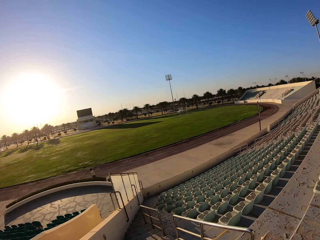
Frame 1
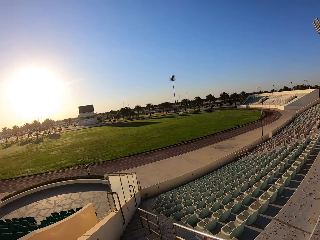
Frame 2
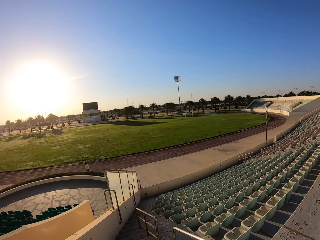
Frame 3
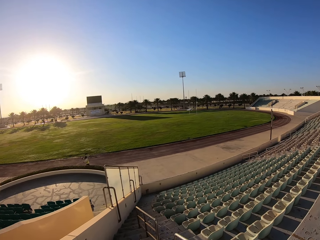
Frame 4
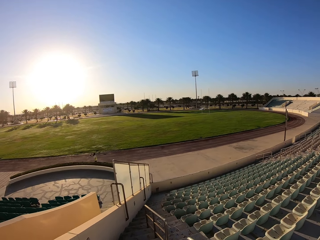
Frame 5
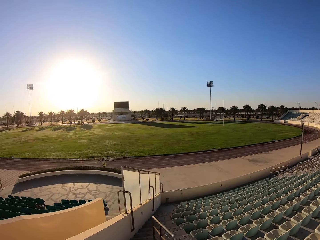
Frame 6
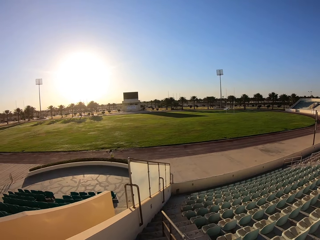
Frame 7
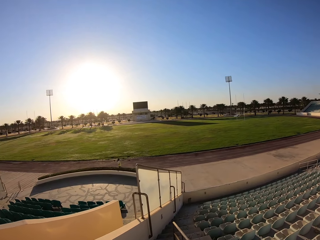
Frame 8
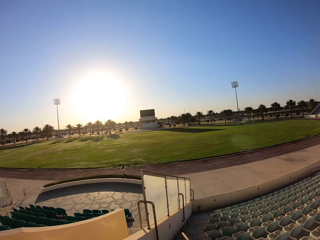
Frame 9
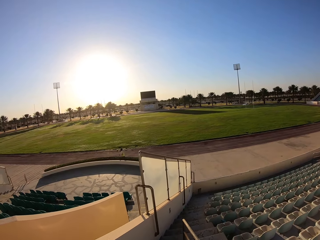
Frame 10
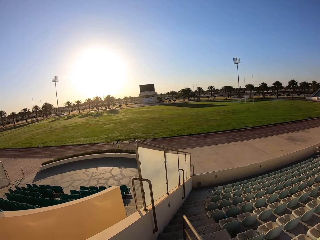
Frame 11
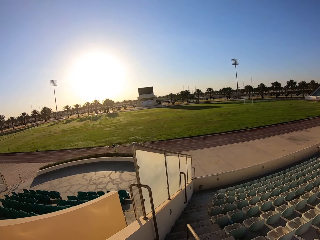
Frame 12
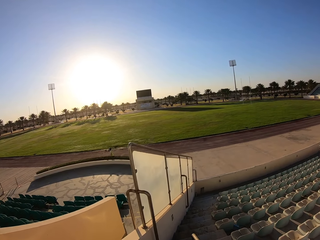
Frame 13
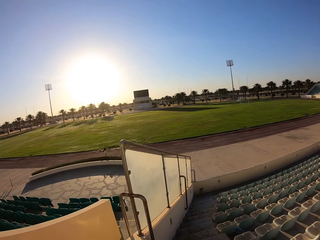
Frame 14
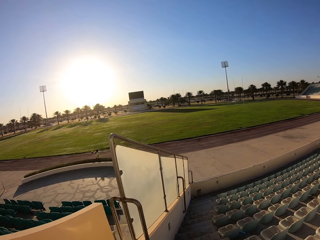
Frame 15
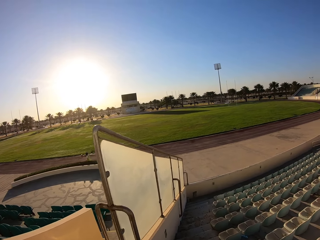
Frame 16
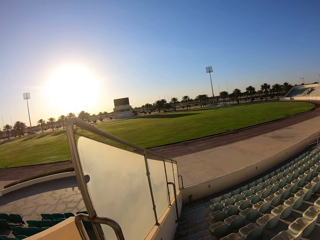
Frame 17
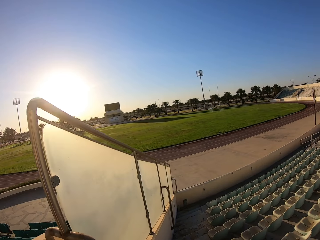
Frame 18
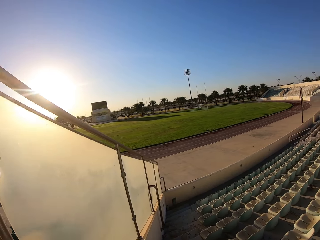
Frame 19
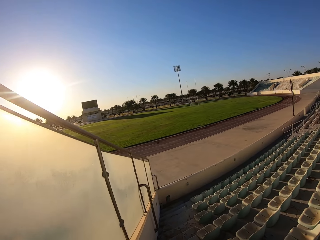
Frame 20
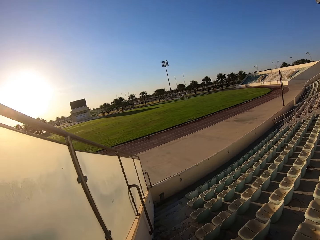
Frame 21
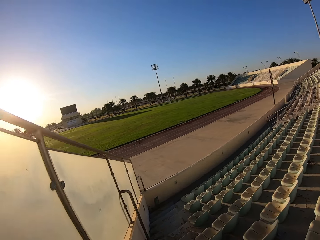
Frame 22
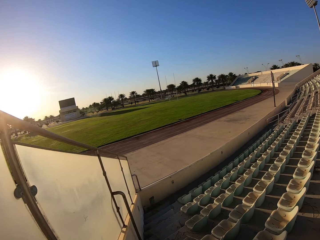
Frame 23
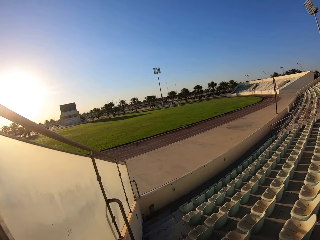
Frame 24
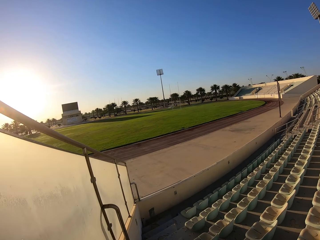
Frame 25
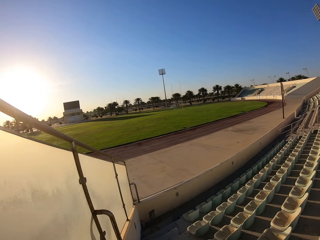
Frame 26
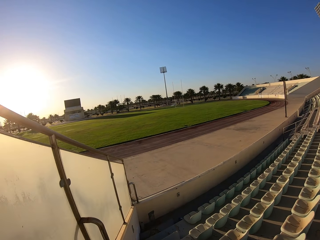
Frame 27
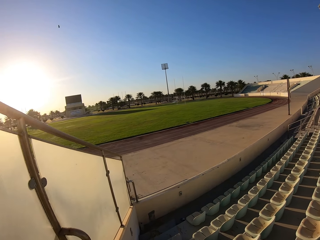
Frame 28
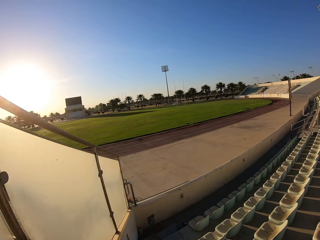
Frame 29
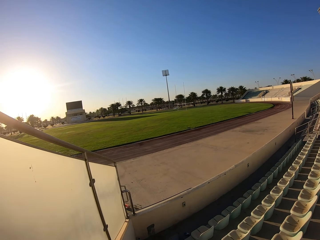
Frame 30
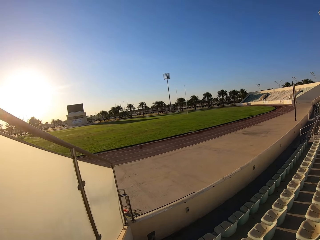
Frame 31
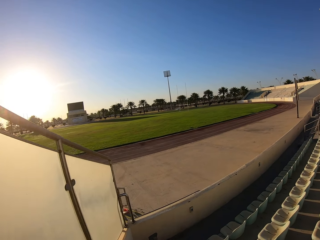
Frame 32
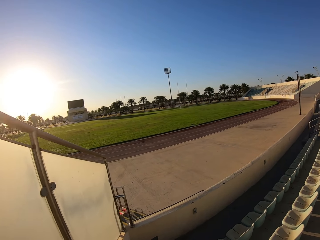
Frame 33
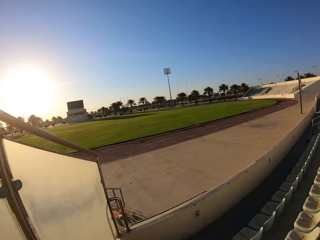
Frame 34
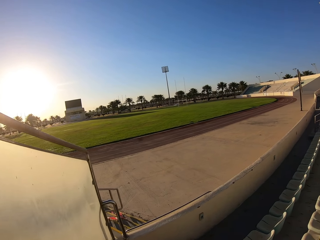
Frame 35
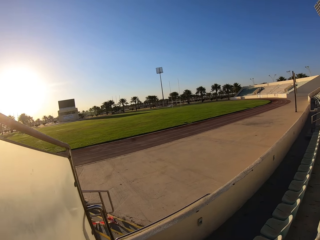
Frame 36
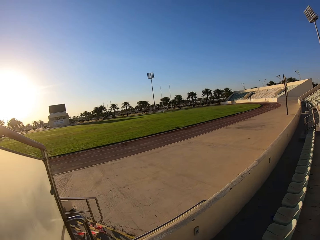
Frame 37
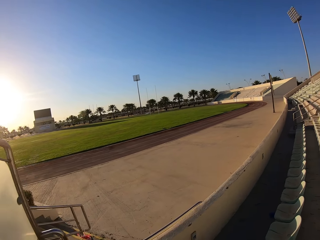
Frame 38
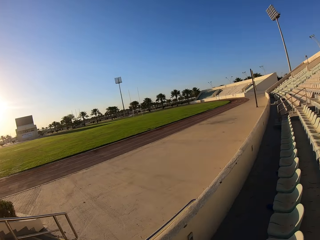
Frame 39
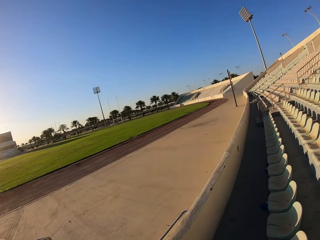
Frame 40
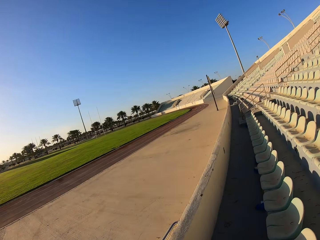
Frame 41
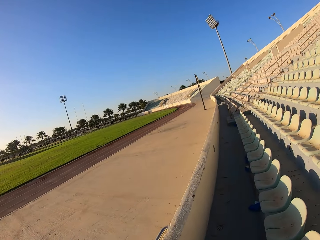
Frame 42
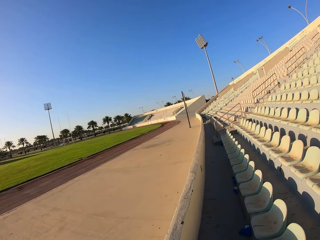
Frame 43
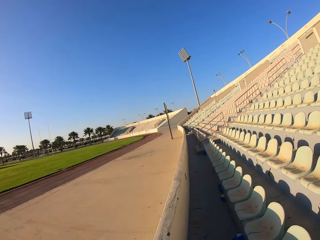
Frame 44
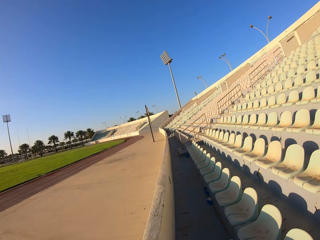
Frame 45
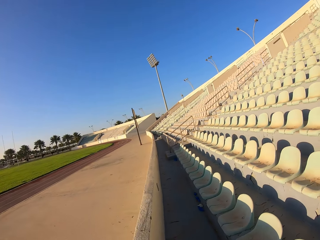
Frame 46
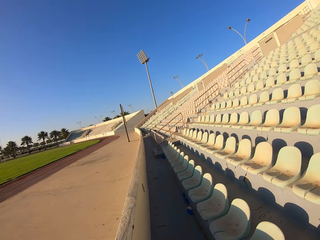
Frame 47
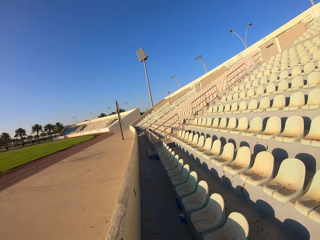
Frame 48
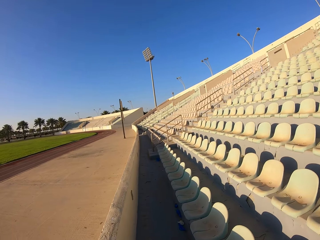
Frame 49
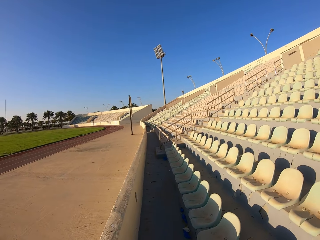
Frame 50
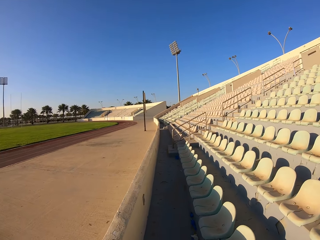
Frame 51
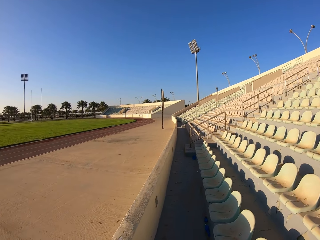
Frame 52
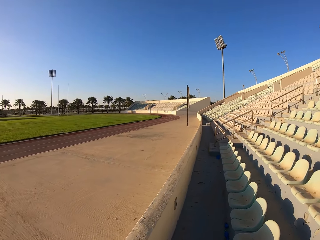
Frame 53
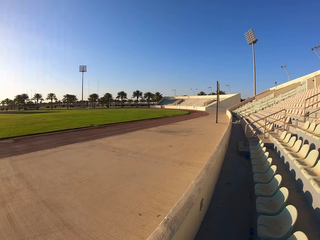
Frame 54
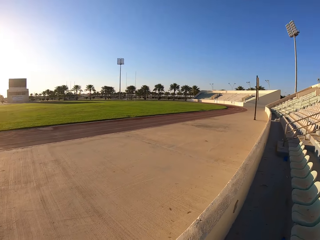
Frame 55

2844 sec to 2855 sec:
The camera wearer walks on the stadium.

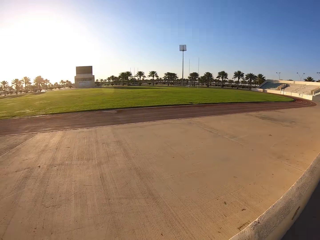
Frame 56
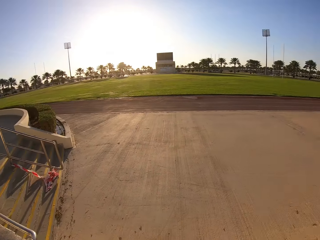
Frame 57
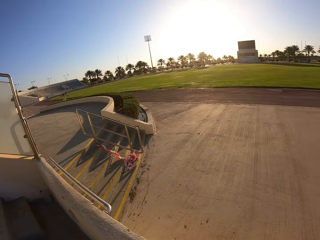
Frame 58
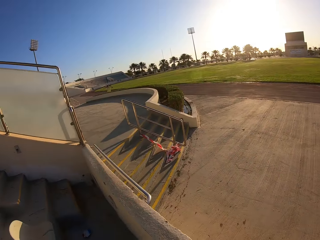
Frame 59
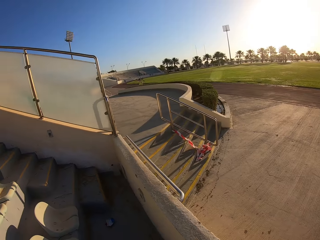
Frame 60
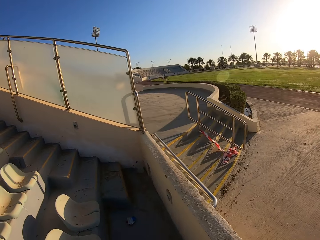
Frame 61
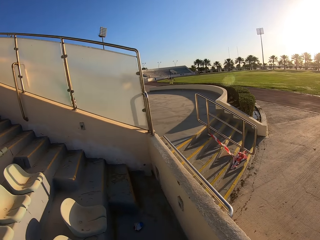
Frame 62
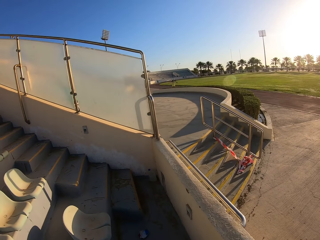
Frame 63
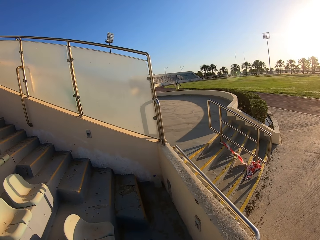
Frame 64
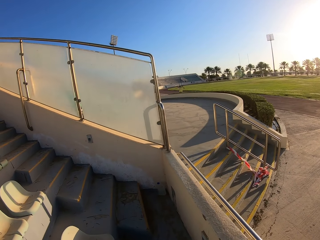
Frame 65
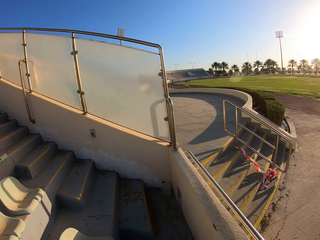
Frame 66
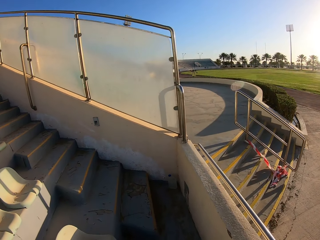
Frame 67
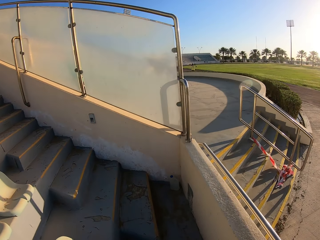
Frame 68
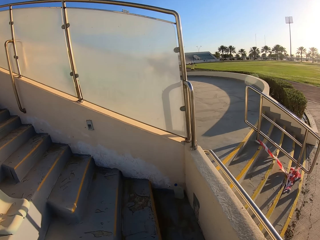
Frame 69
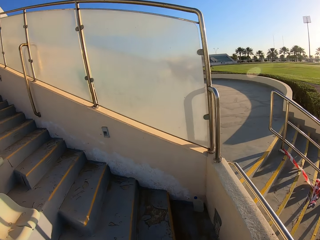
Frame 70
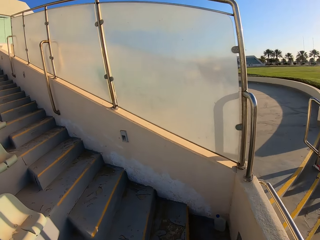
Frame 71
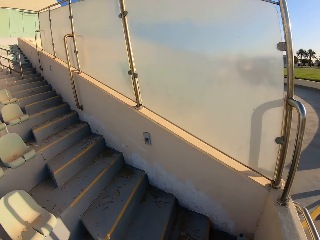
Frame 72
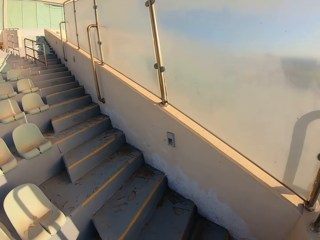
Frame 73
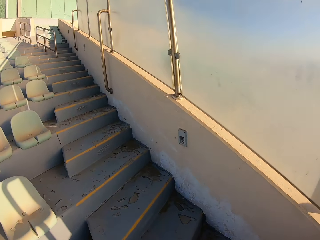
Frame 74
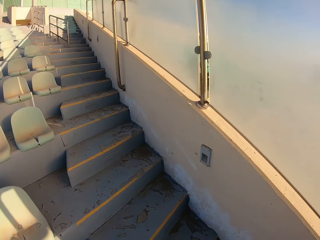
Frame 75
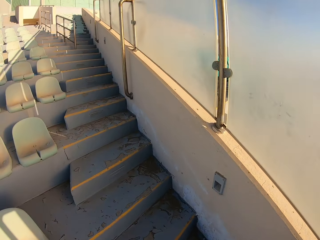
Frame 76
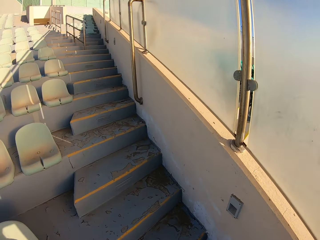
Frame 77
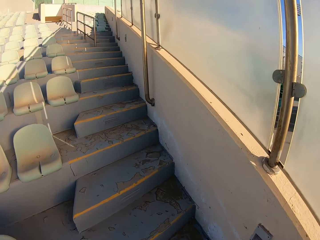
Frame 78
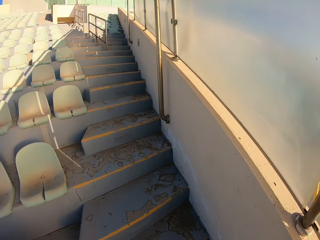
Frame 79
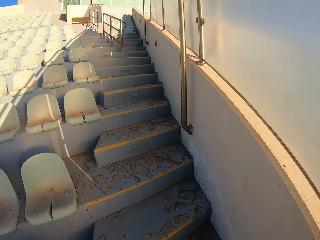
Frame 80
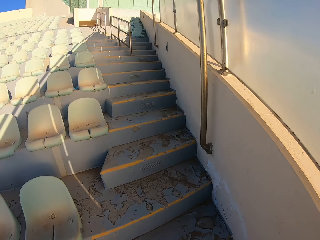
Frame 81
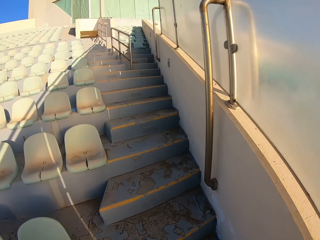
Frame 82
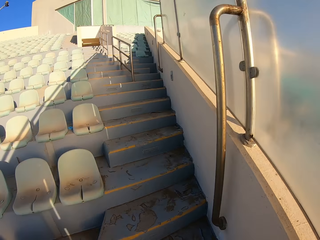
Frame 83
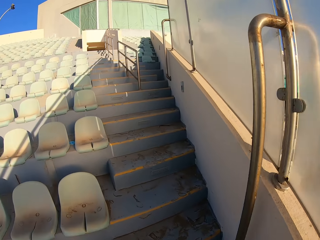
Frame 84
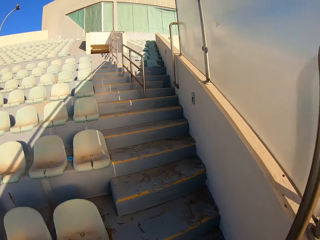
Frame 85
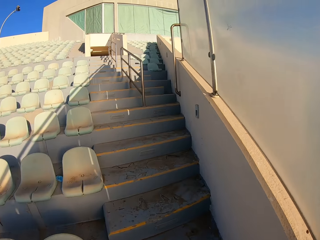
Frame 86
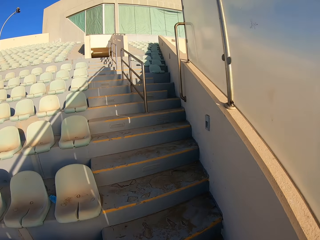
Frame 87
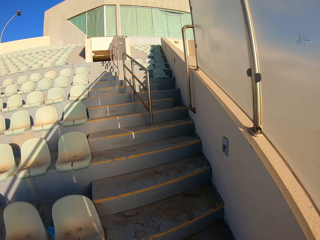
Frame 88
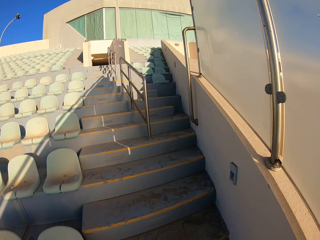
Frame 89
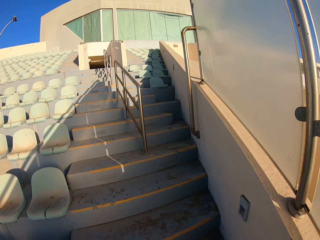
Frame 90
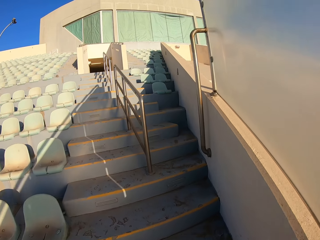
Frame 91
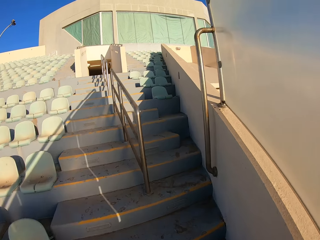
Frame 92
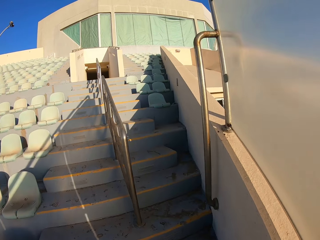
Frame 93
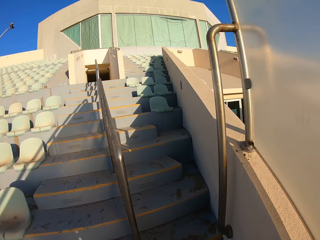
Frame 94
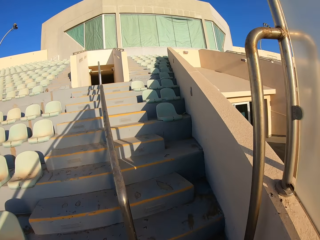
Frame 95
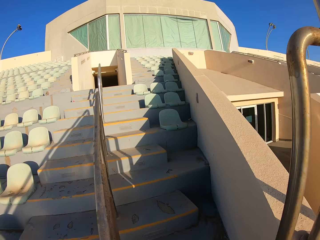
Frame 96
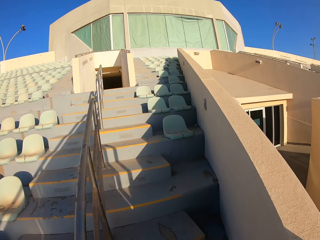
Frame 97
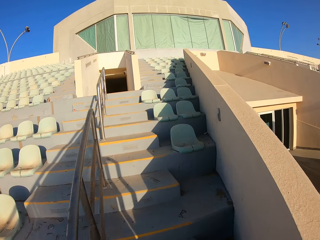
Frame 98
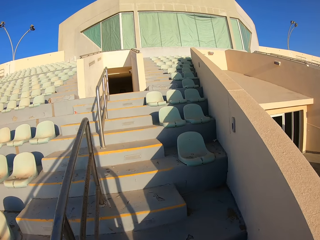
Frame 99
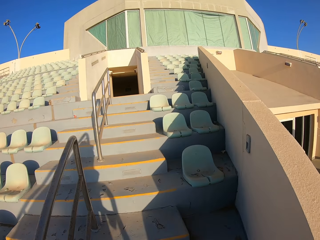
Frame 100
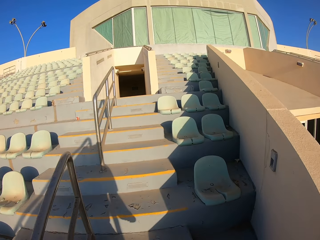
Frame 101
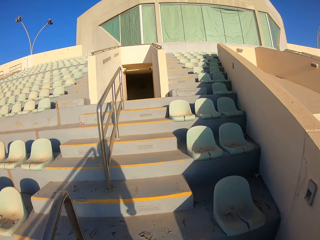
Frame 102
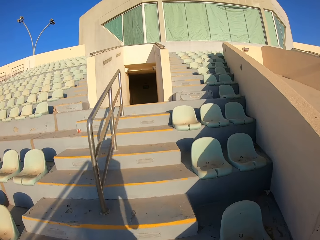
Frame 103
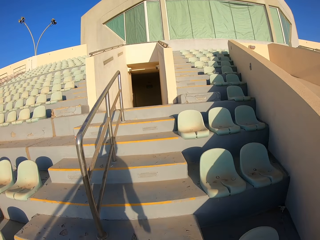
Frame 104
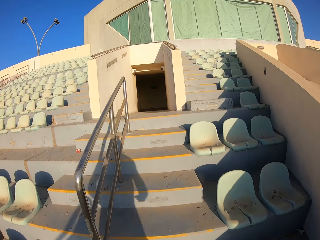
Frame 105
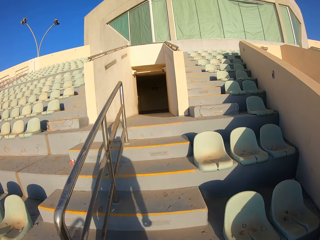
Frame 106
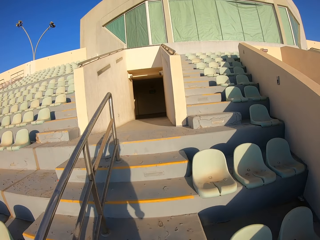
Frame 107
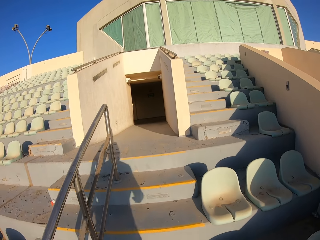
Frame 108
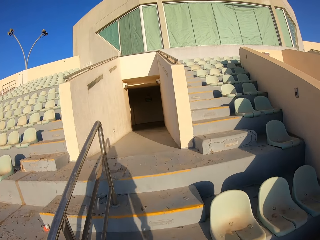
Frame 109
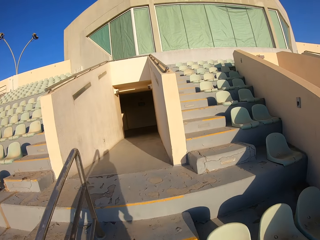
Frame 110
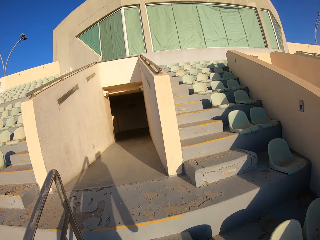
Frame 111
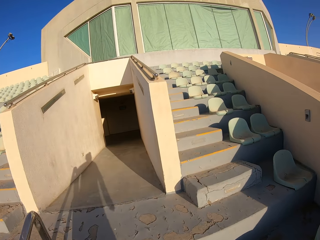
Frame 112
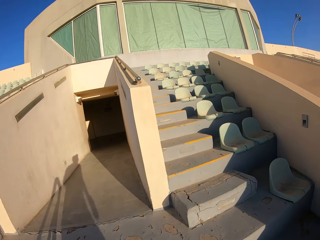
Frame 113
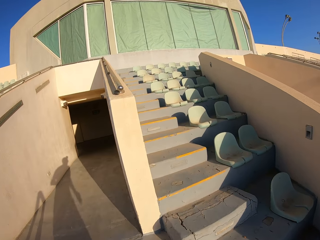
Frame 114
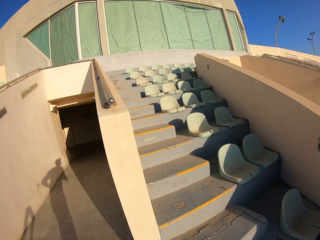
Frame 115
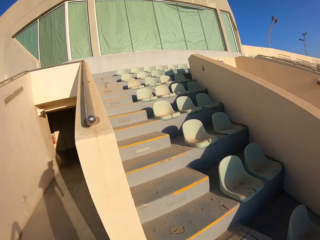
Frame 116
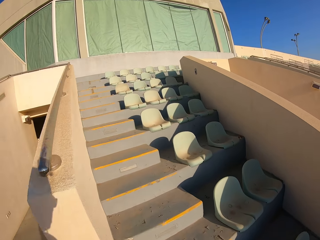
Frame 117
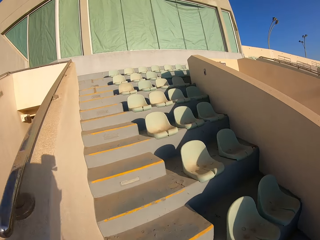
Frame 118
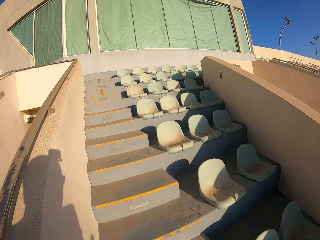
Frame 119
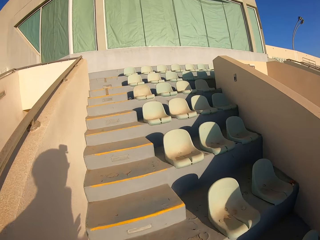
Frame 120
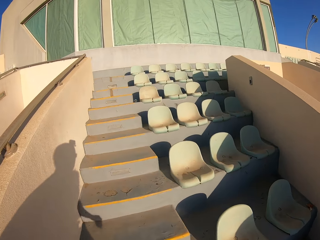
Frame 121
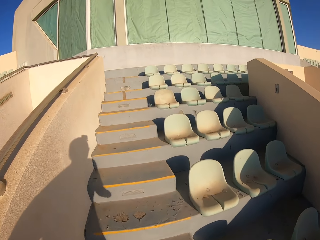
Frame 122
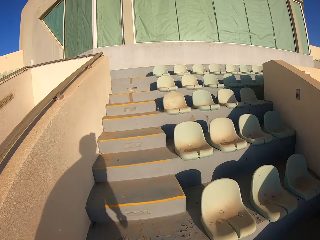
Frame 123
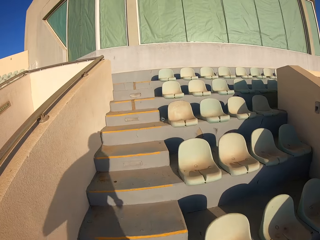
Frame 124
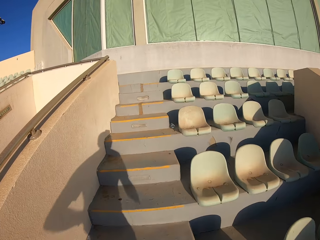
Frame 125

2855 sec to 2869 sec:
The camera wearer turns around. They run up the staircase.
